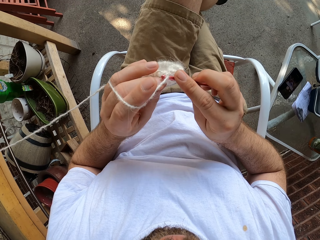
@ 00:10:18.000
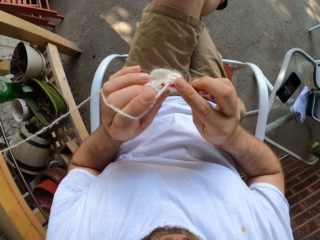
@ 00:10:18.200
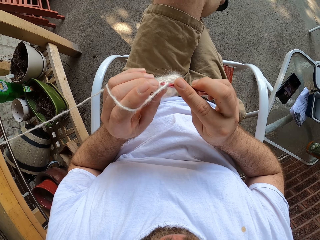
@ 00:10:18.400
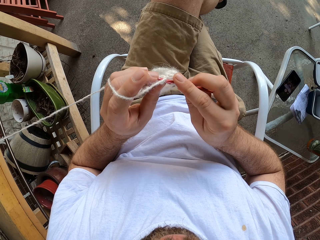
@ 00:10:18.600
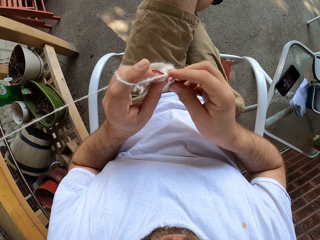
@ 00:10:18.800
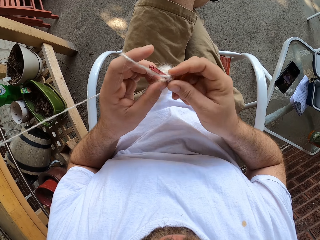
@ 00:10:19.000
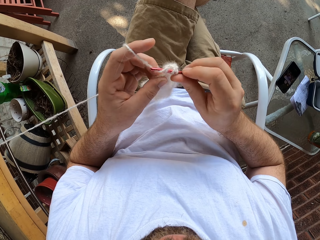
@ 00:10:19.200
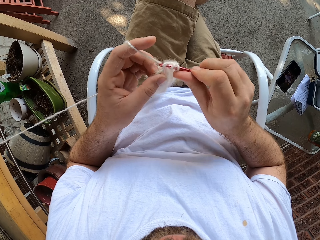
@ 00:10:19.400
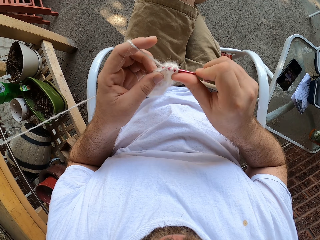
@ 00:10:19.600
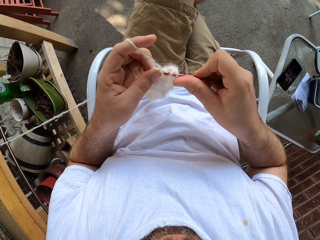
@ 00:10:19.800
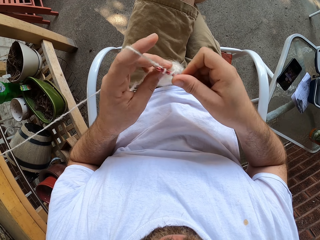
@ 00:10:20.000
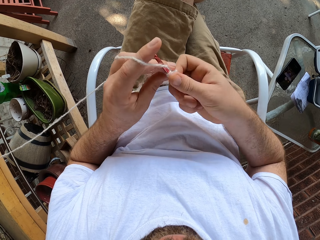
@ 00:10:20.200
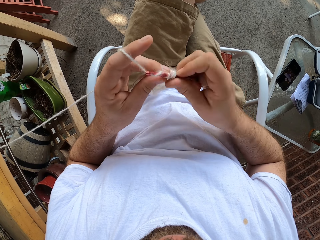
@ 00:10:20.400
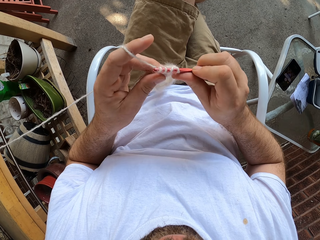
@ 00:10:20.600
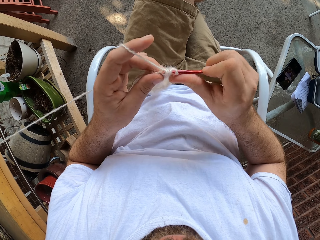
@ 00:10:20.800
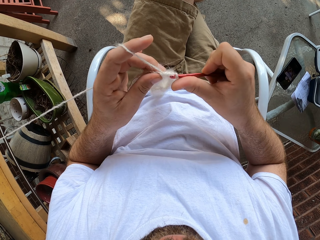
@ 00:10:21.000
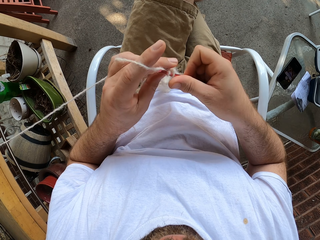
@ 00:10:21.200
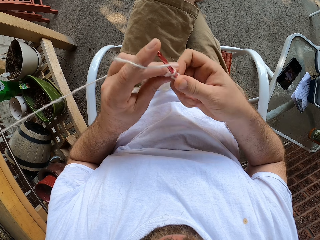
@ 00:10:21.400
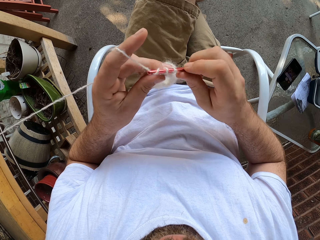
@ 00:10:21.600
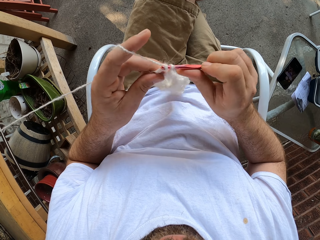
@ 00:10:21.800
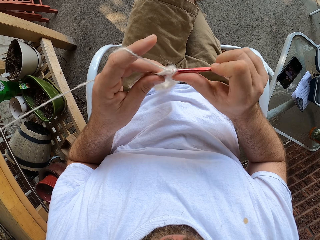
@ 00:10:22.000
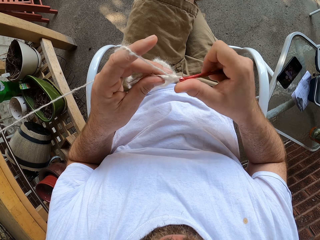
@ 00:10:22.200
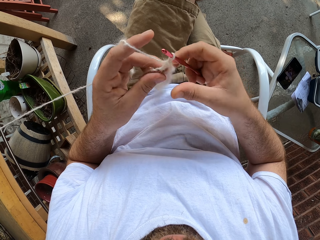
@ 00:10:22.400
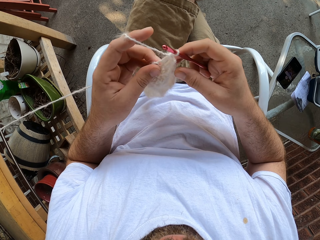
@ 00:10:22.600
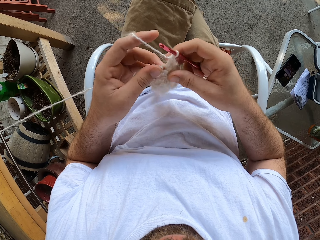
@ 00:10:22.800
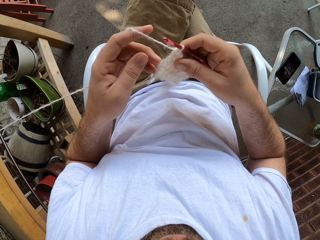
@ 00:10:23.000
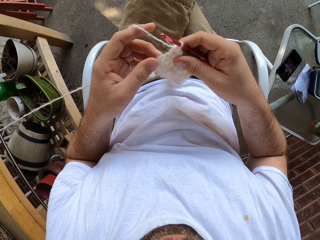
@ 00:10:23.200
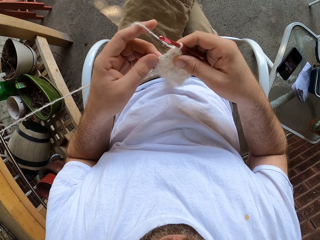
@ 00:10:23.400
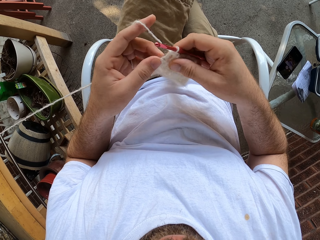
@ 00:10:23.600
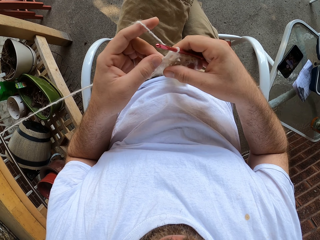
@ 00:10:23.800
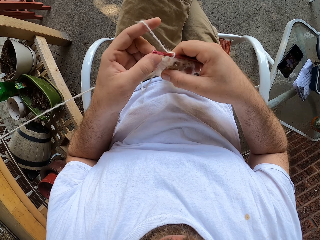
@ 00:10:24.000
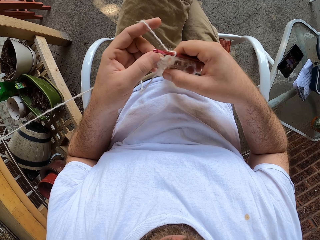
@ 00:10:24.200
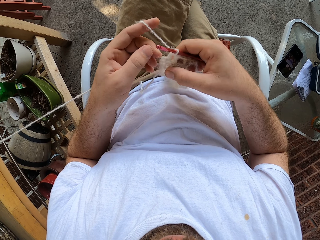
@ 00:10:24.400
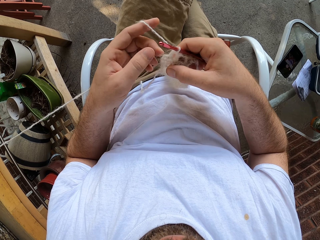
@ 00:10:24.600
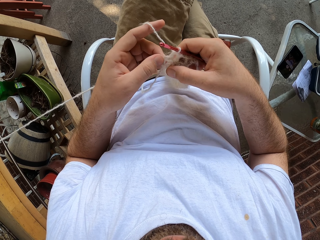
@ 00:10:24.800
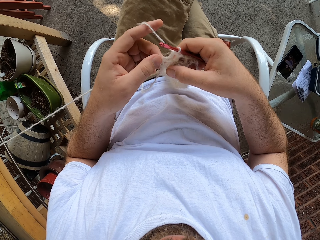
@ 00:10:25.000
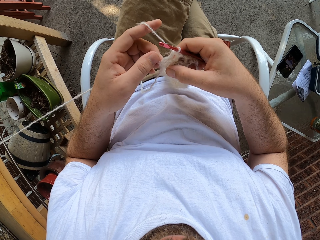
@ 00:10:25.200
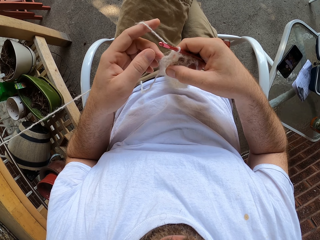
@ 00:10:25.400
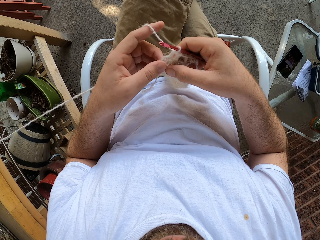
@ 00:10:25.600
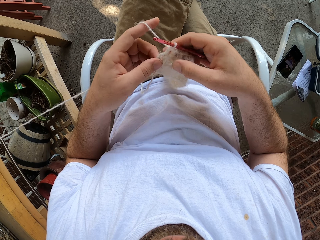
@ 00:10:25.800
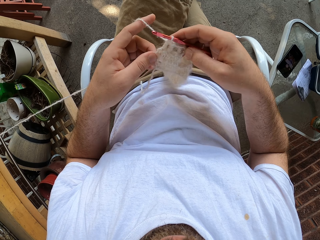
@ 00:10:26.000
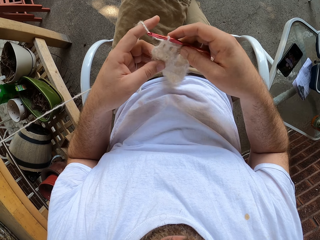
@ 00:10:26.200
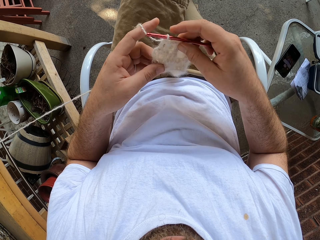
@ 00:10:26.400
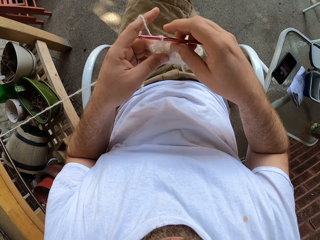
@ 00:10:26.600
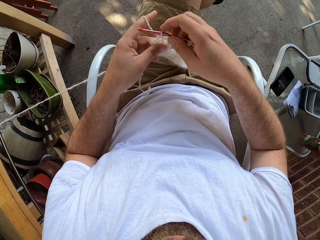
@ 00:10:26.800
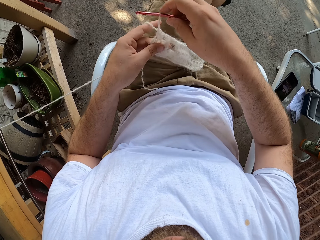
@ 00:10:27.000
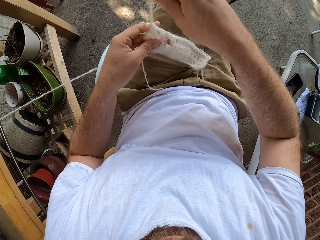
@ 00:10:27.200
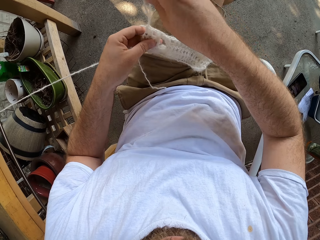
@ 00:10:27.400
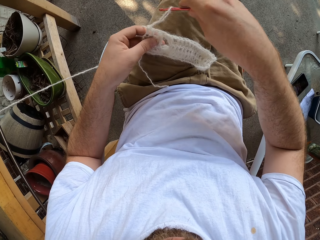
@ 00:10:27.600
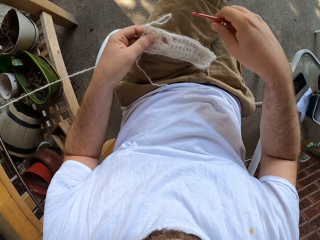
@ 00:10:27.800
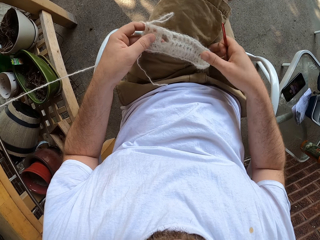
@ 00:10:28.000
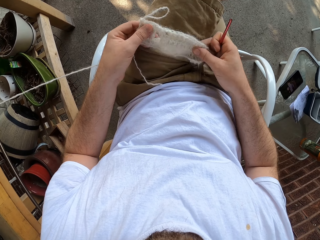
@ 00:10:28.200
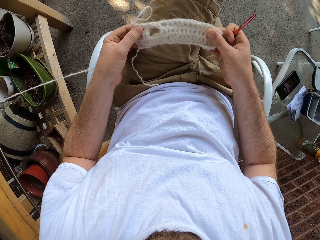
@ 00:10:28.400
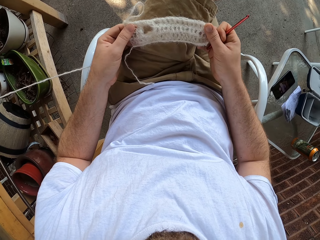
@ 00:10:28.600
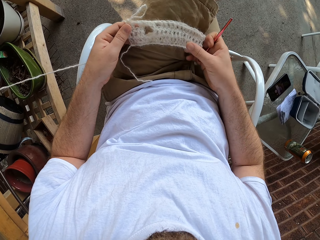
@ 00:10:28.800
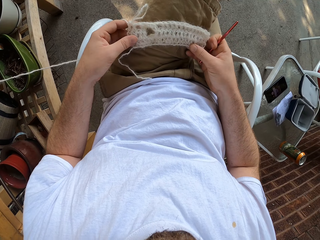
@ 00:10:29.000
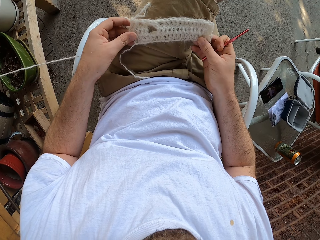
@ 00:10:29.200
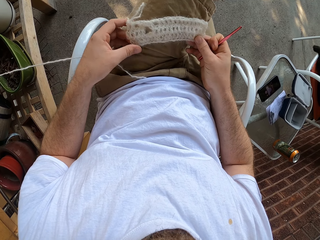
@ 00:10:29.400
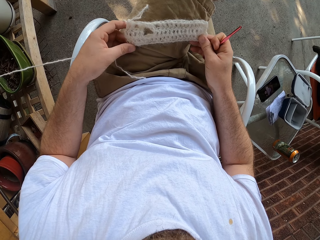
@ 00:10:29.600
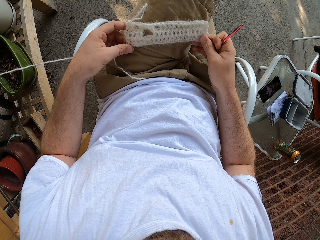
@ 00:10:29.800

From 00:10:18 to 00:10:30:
The camera wearer rolls a thread on the crochet needle. He knits a fabric with the crochet needle. He rolls the thread on the crochet needle. He knits the fabric with the crochet needle. He holds the fabric with both hands. He places the yarn on his leg with both hands. He pulls the thread with the crochet needle. He adjusts the yarn on his leg with both hands. He holds the fabric with both hands.

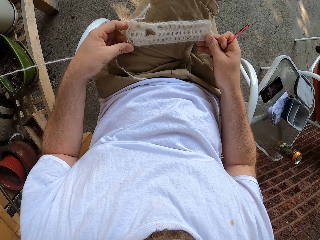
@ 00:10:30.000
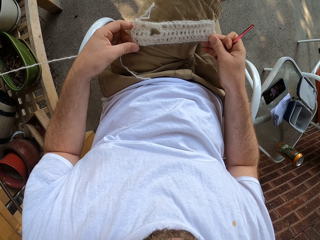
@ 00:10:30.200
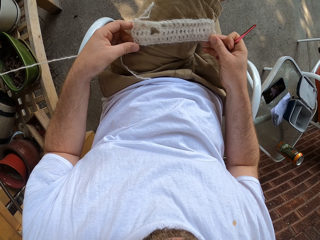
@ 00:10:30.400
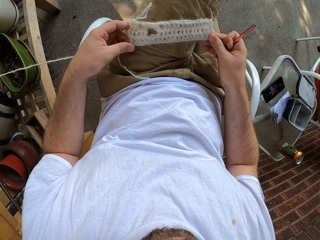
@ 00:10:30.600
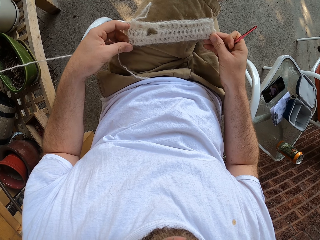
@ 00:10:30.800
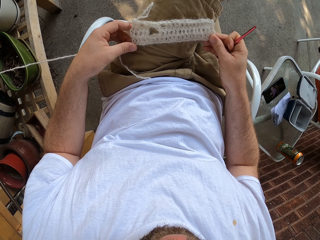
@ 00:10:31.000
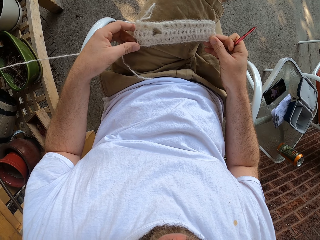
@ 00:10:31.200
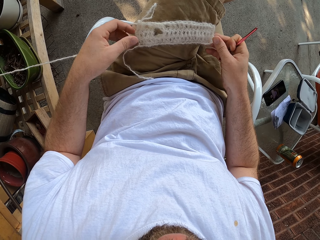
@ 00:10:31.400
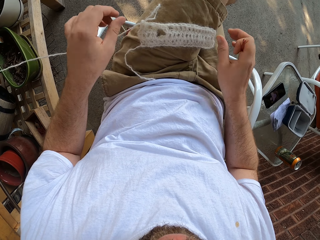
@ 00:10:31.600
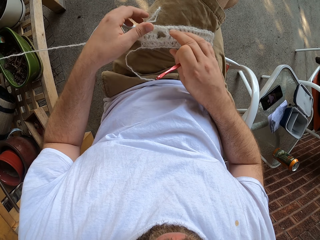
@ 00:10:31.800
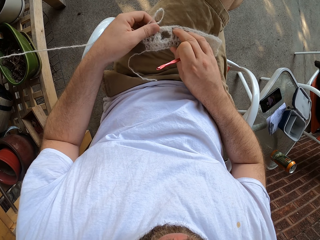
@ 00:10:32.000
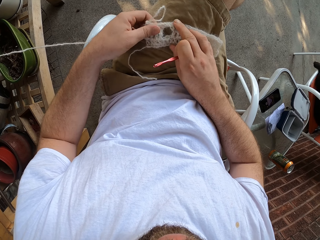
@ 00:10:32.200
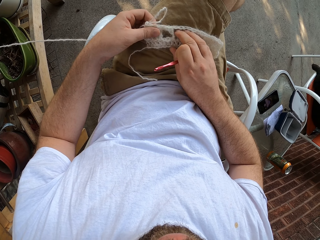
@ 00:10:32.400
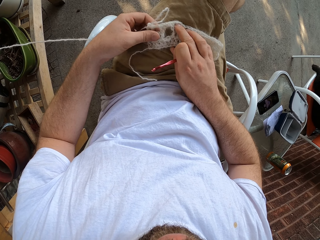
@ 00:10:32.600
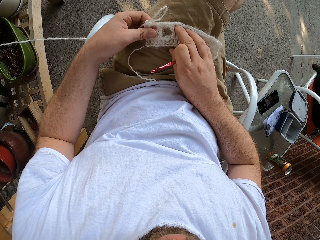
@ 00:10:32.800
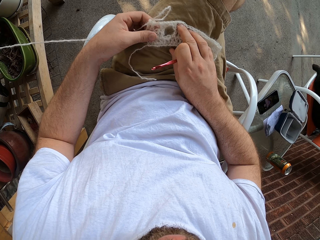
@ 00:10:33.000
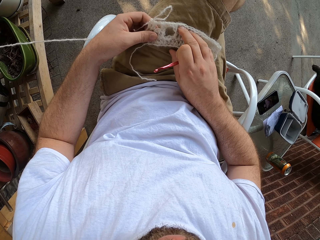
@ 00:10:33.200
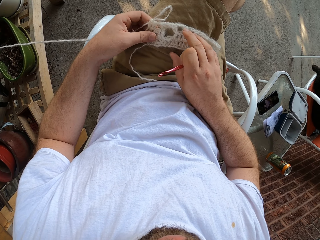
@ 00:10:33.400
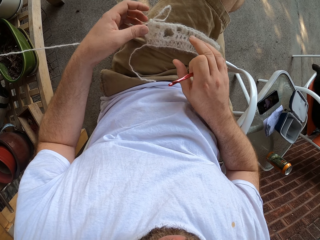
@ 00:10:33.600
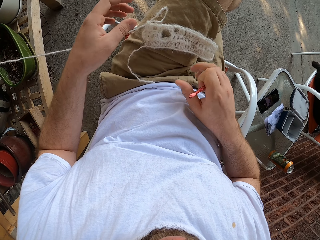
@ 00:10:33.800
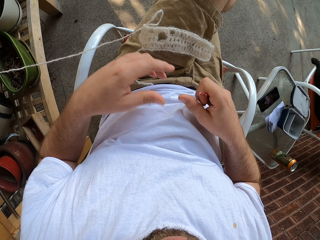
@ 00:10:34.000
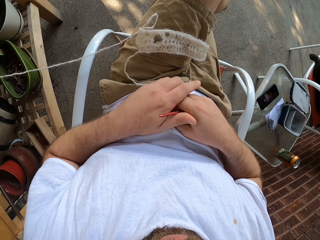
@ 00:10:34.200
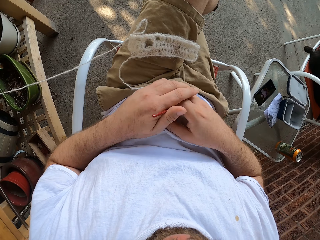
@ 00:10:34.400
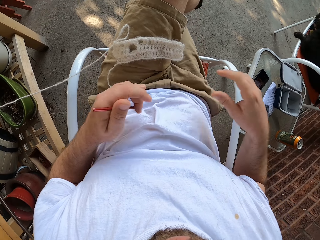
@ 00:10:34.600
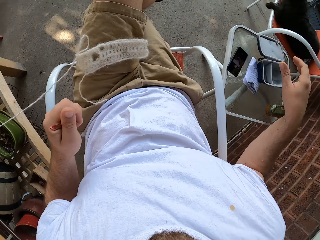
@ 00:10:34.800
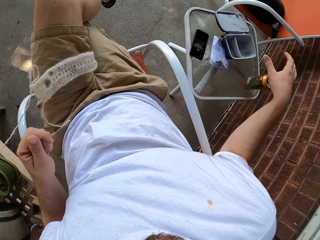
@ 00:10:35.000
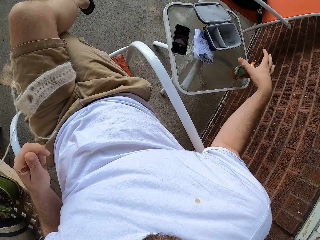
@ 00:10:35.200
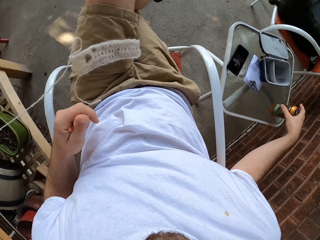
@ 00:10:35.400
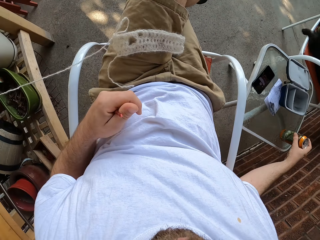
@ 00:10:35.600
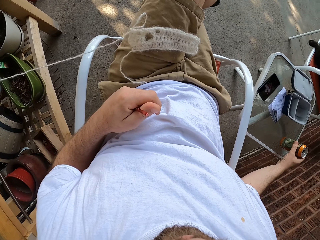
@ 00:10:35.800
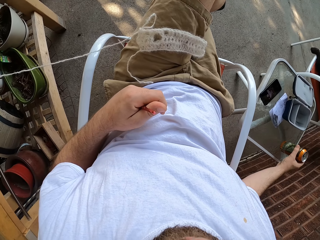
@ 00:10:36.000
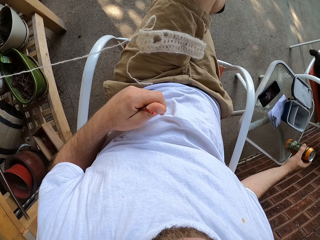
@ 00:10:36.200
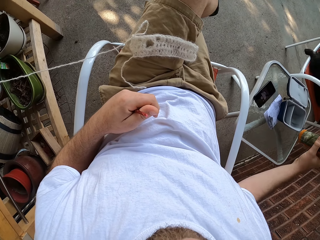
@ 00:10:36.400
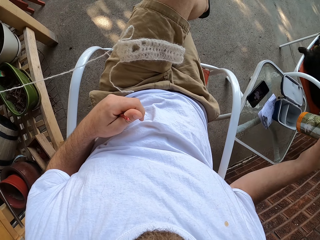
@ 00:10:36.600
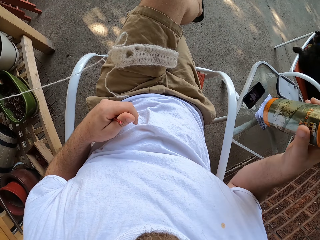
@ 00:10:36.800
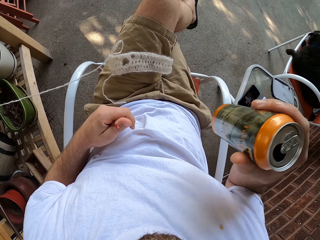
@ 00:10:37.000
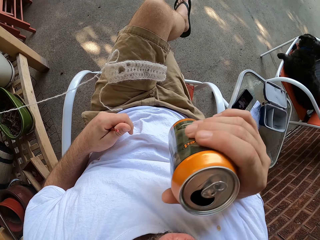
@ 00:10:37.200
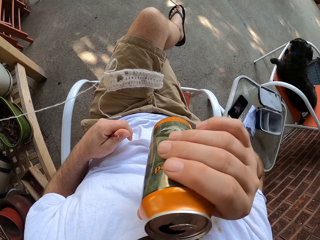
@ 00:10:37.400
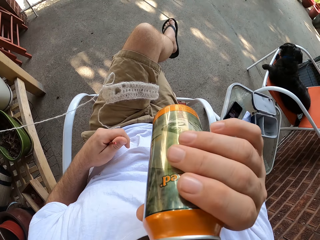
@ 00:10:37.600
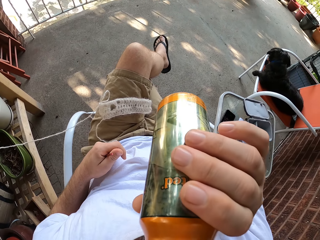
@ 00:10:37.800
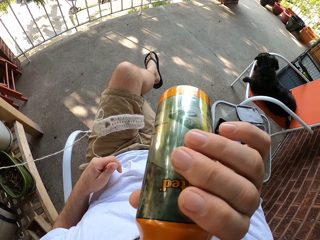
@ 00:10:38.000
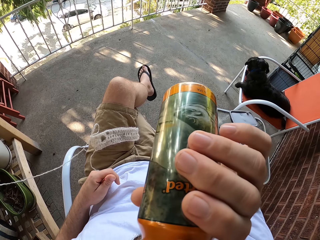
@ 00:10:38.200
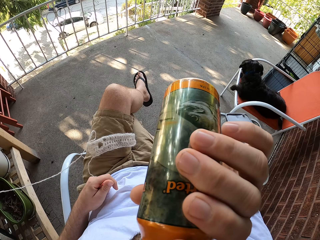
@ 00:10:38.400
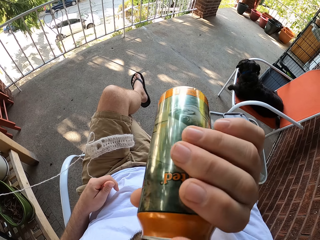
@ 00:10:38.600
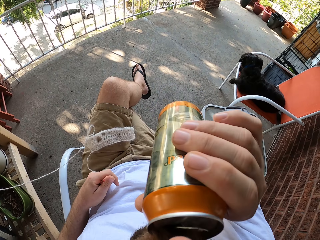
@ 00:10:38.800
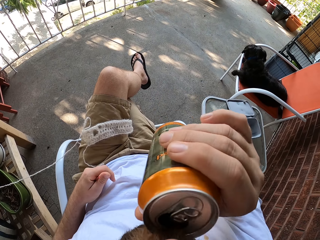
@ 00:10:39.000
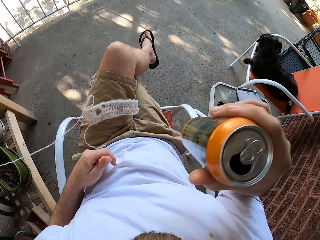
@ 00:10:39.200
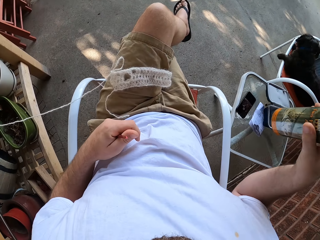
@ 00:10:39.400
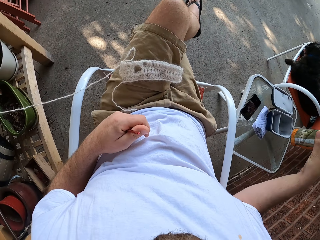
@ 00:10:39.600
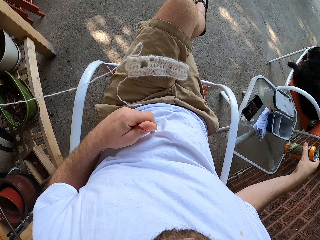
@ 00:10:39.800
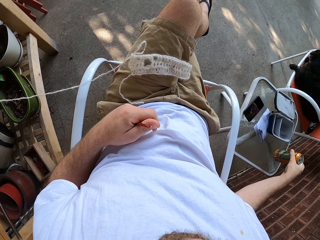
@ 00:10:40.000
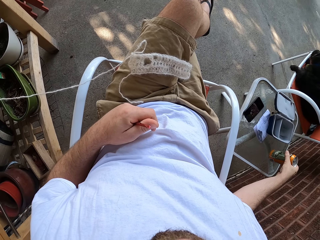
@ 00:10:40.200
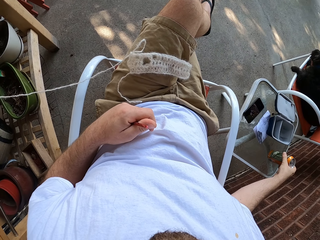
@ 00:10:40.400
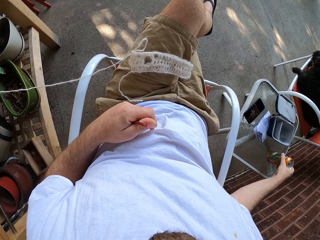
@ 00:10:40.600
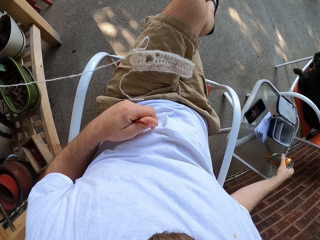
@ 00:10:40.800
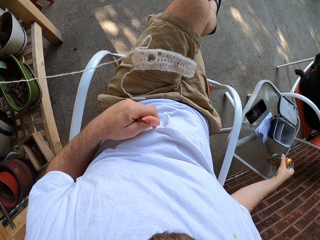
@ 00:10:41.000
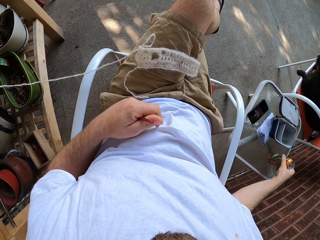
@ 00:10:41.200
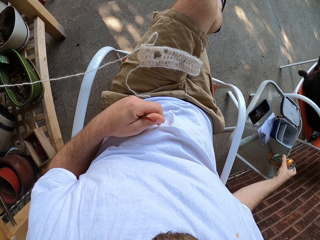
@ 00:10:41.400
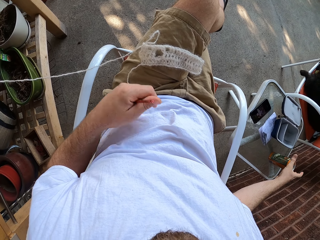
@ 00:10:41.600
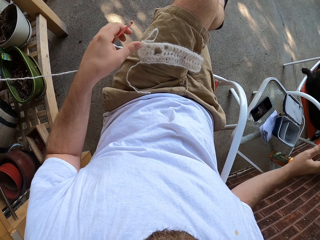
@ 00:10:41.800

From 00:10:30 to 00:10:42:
The camera wearer pulls the fabric with both hands. He pulls his hand off the fabric. He holds the fabric with both hands. He pulls his hand off the fabric. He switches the crochet needle to the other hand. He takes a can drink from a glass table with his right hand. He holds the can. He drinks from the can drink in his right hand. He pulls the can off his mouth. He places the can drink on the glass table with his right hand.
